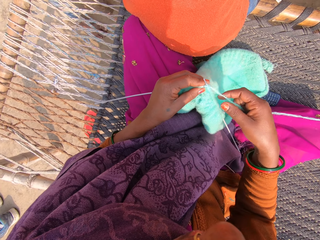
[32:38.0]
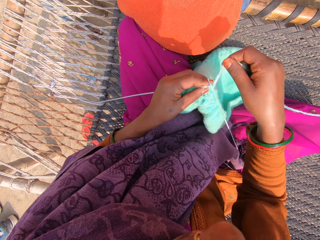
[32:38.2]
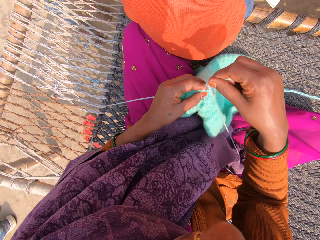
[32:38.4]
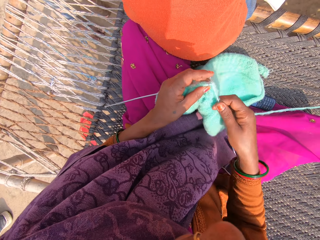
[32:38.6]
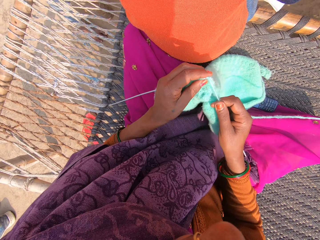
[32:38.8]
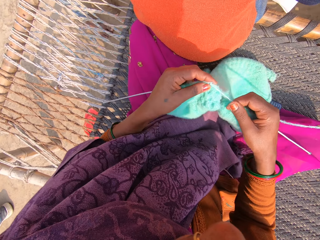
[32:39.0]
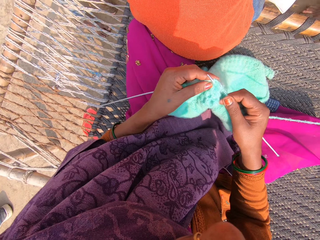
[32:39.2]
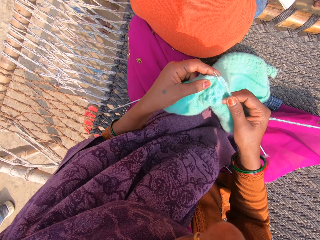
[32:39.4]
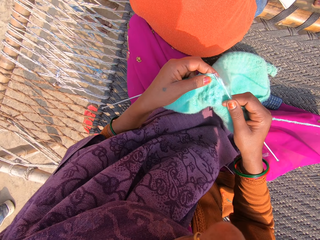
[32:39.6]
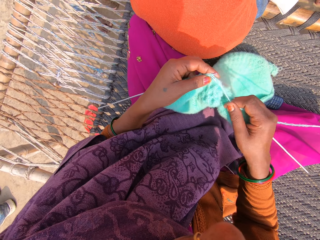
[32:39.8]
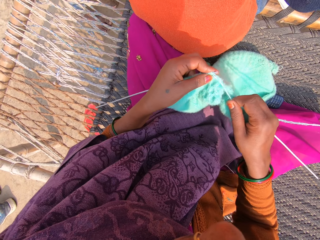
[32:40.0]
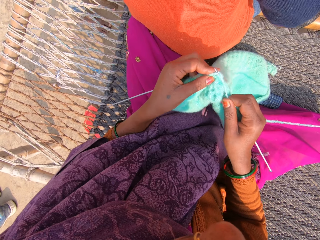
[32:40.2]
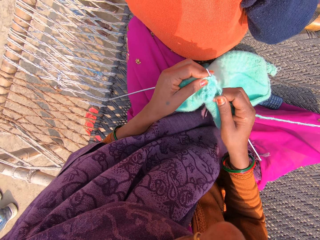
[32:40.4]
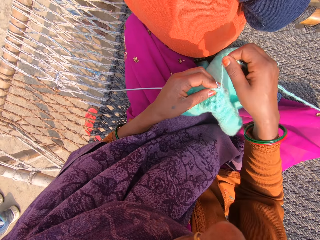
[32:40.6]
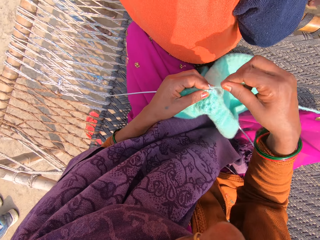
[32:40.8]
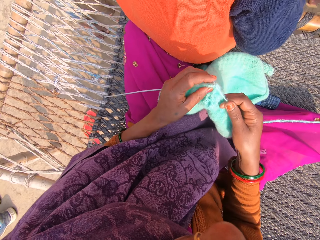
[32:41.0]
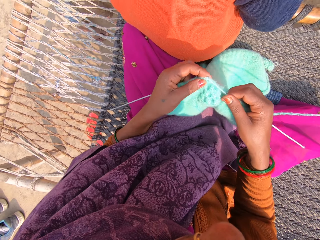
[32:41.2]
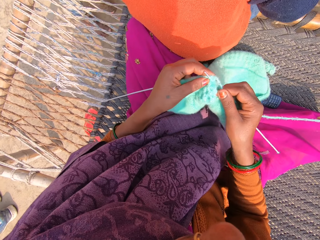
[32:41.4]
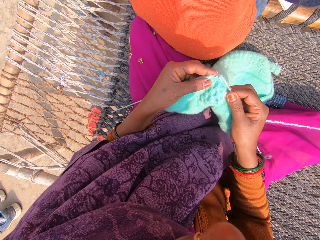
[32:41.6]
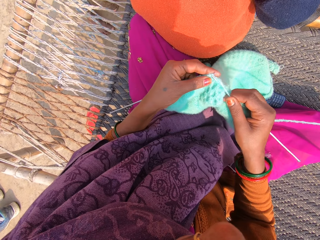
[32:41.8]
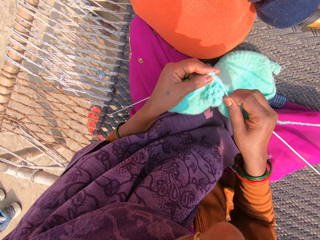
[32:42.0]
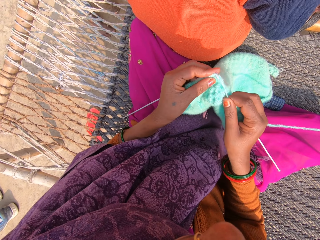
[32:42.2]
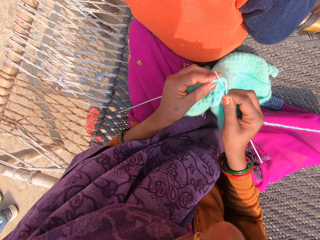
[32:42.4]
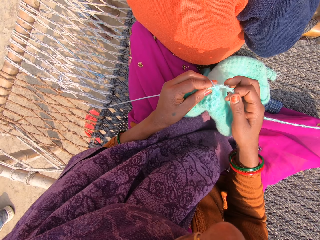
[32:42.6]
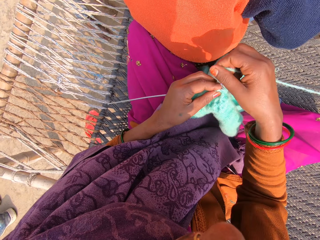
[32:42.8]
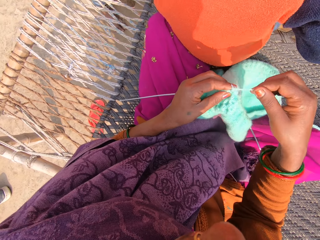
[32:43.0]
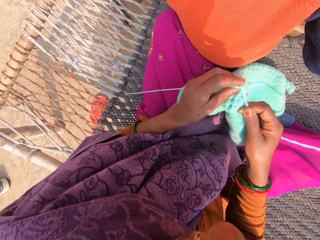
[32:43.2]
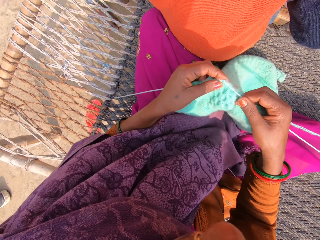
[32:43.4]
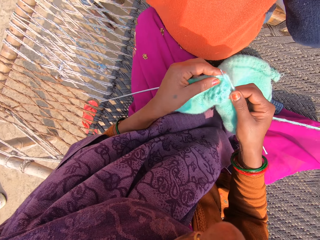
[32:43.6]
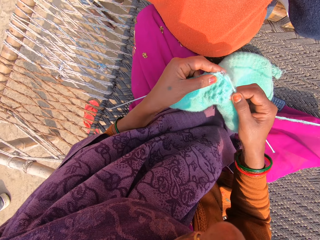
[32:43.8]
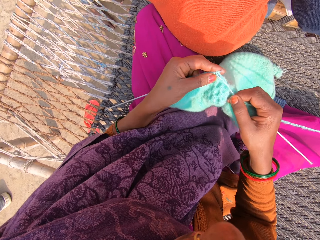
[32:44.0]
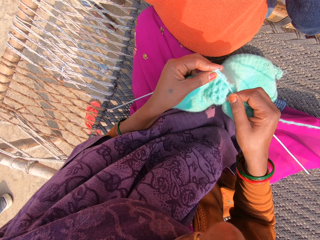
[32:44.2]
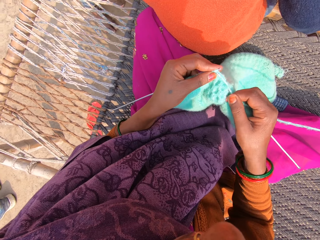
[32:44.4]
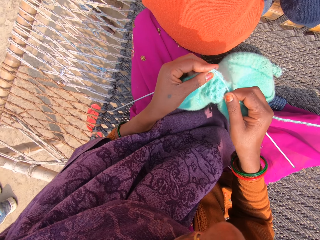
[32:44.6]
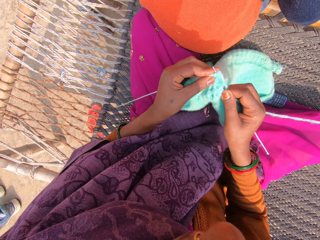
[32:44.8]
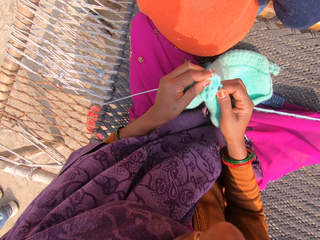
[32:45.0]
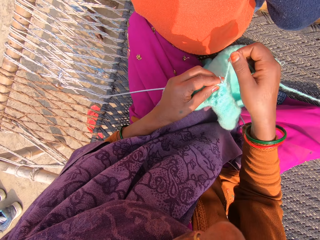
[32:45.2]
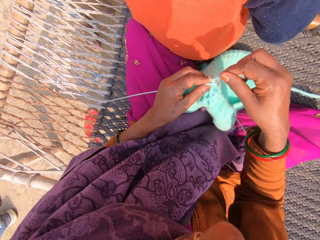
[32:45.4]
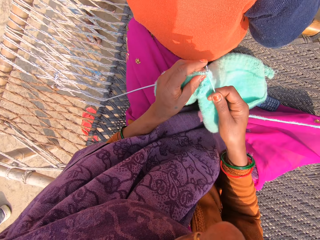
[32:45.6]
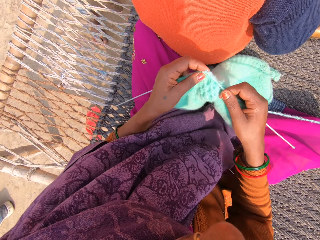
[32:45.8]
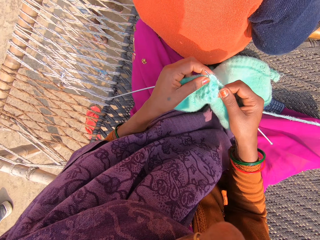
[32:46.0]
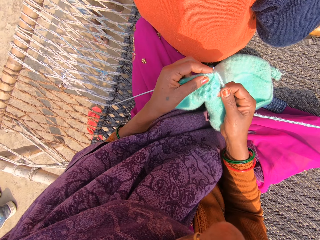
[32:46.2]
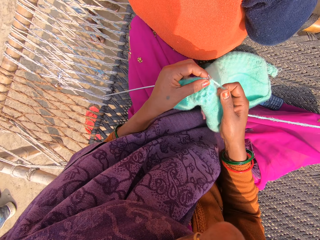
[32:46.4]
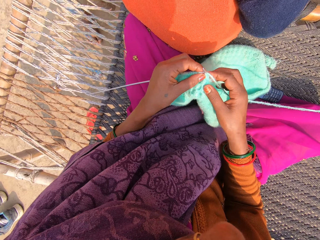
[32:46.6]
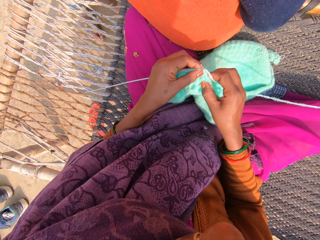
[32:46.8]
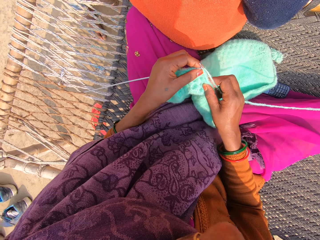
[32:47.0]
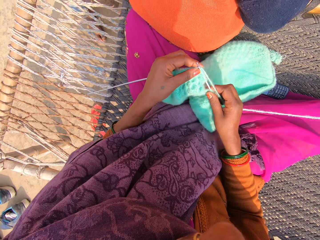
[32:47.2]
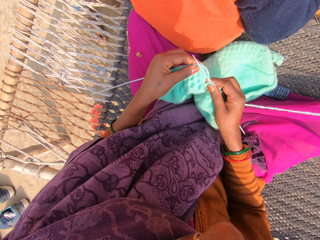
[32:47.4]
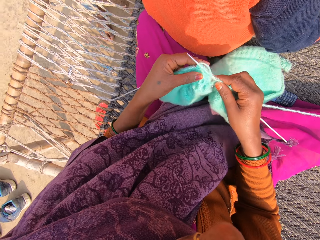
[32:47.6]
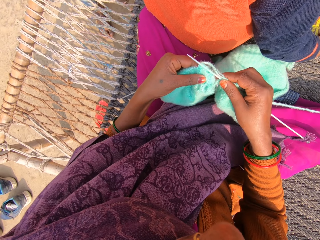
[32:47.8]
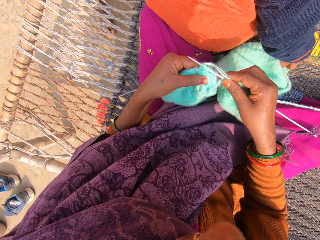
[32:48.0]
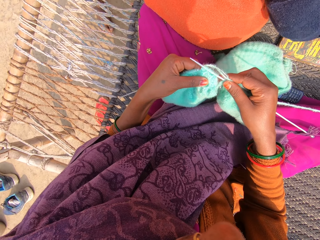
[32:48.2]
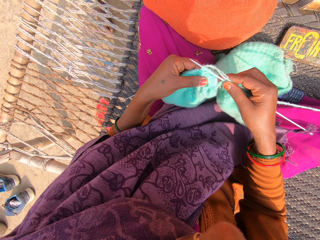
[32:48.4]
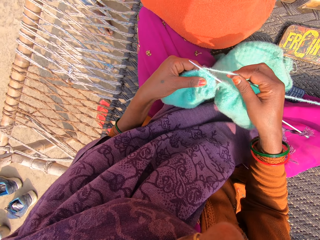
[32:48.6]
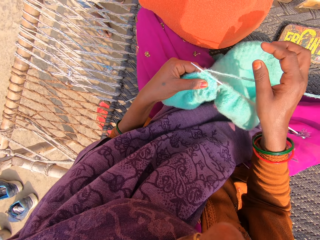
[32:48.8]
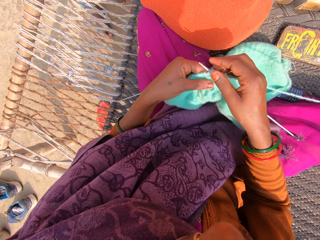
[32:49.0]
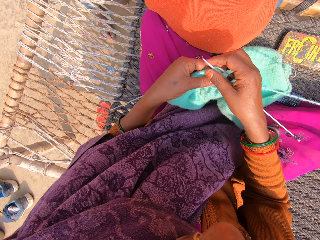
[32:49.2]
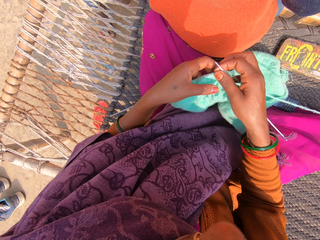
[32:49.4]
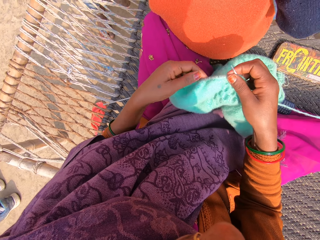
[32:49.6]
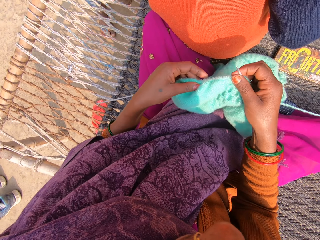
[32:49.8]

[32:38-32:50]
The camera wearer rolls the yarn on the crochet needle. They knit the sweater. They roll the yarn on the crochet needle. They knit the sweater. They roll the yarn on the crochet needle. They knit the sweater. They roll the yarn on the crochet needle. They hold the sweater.

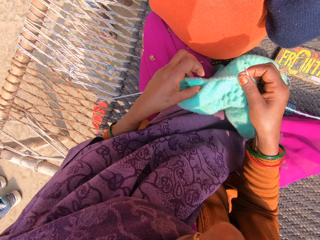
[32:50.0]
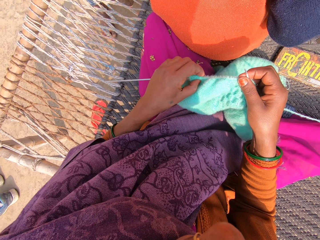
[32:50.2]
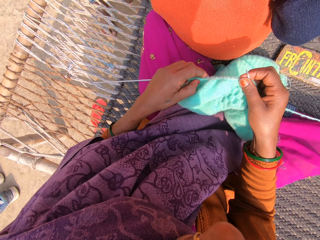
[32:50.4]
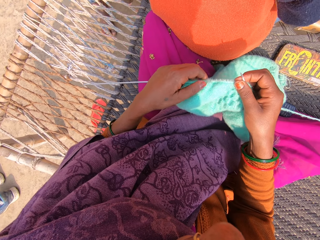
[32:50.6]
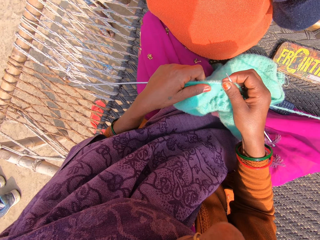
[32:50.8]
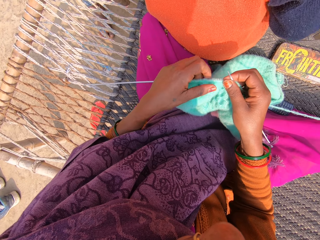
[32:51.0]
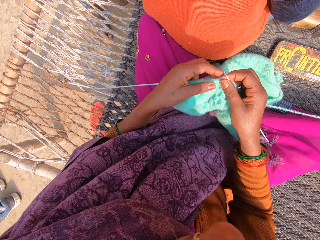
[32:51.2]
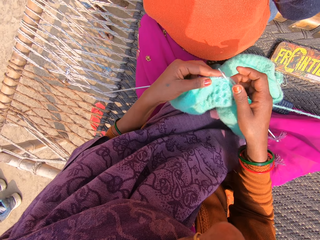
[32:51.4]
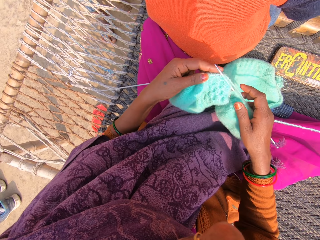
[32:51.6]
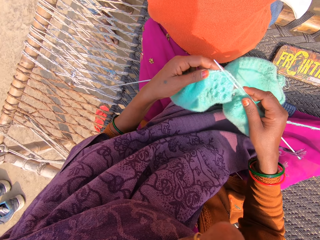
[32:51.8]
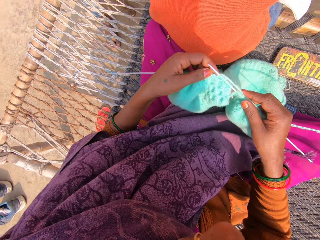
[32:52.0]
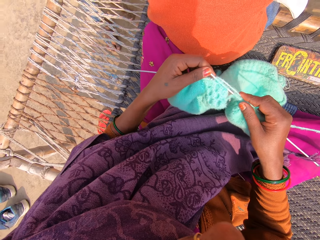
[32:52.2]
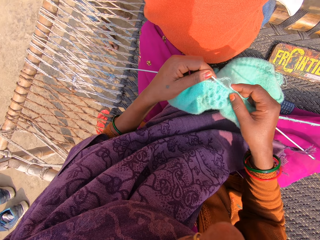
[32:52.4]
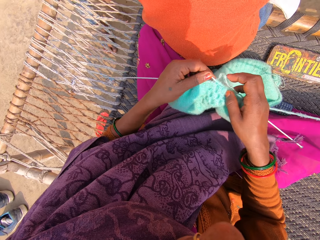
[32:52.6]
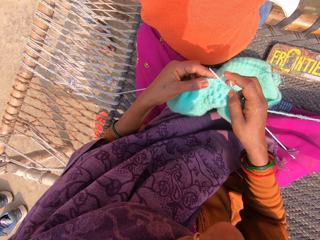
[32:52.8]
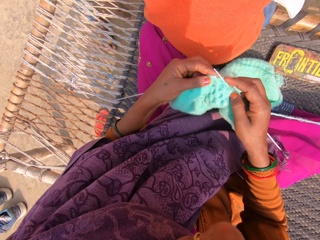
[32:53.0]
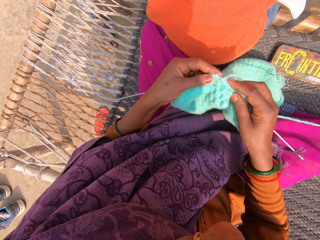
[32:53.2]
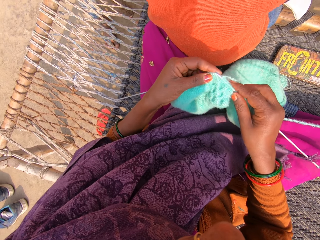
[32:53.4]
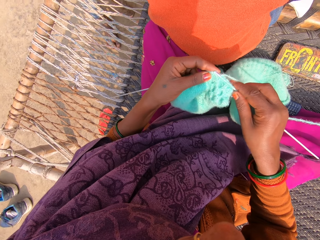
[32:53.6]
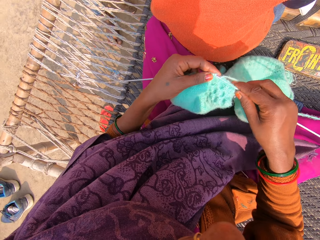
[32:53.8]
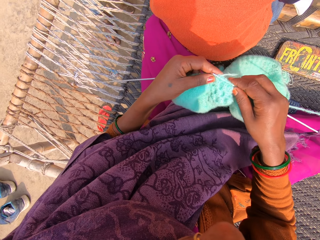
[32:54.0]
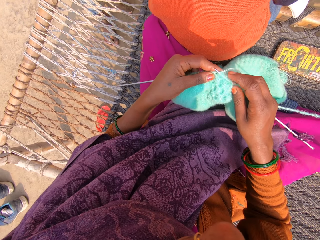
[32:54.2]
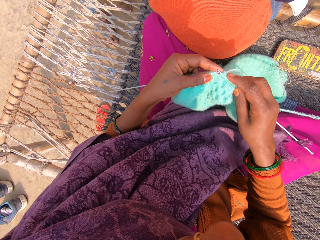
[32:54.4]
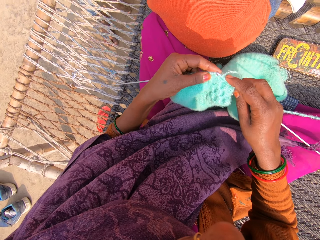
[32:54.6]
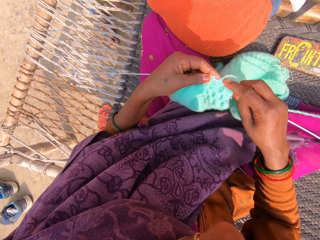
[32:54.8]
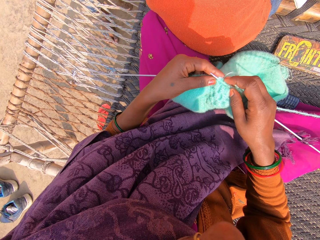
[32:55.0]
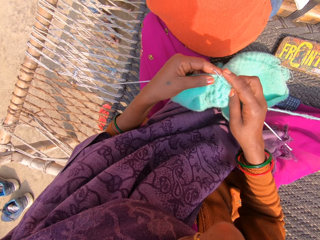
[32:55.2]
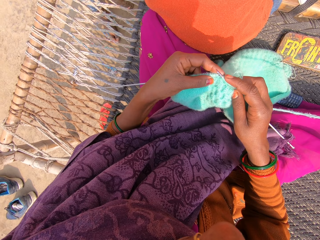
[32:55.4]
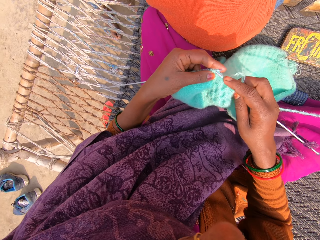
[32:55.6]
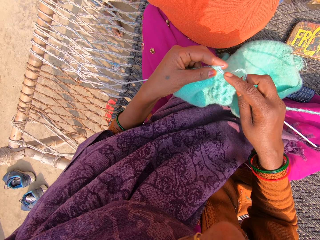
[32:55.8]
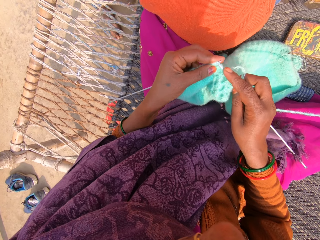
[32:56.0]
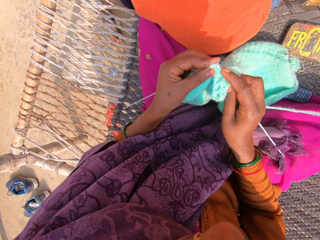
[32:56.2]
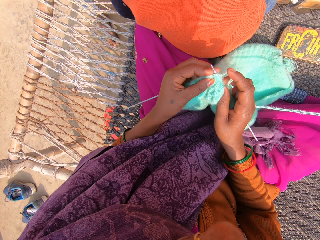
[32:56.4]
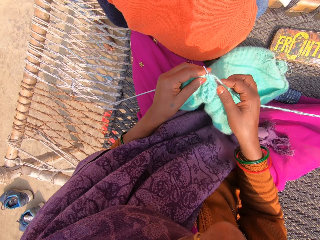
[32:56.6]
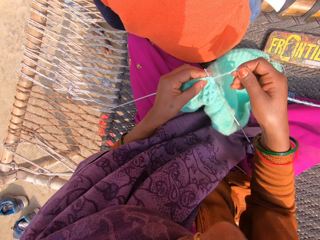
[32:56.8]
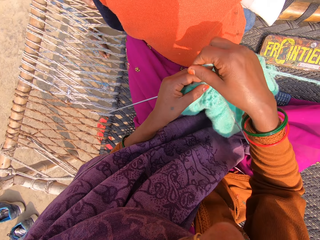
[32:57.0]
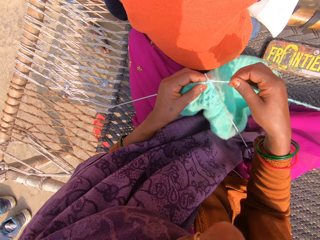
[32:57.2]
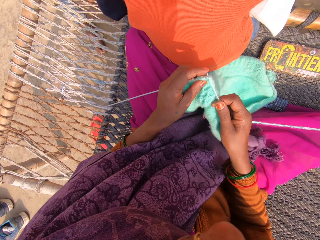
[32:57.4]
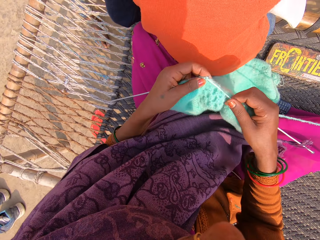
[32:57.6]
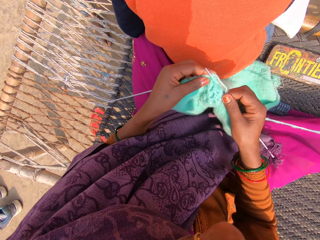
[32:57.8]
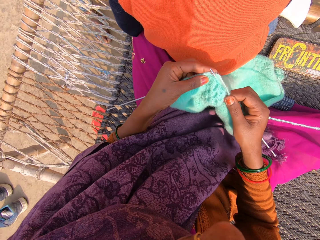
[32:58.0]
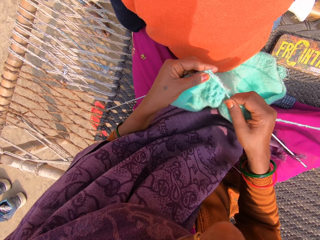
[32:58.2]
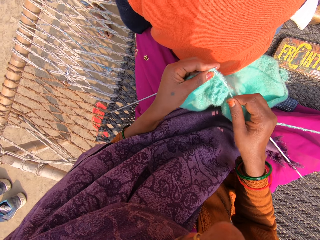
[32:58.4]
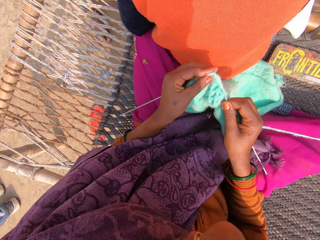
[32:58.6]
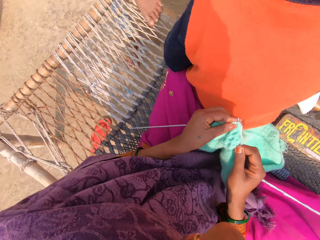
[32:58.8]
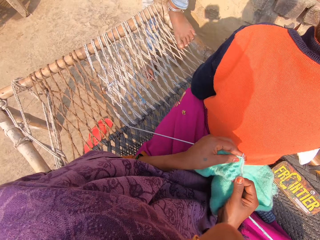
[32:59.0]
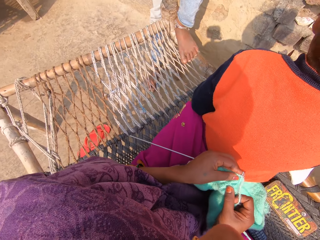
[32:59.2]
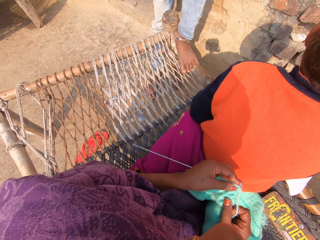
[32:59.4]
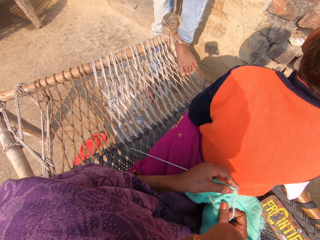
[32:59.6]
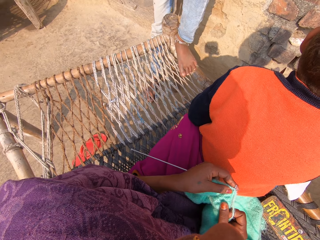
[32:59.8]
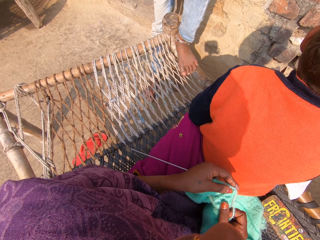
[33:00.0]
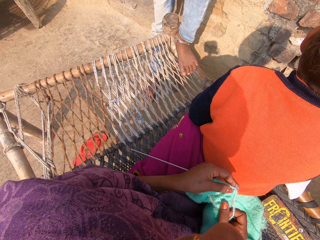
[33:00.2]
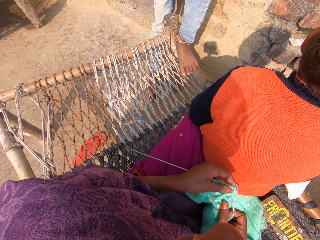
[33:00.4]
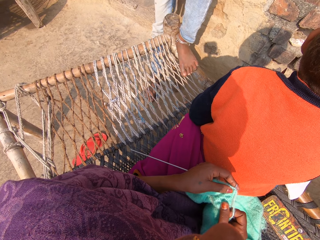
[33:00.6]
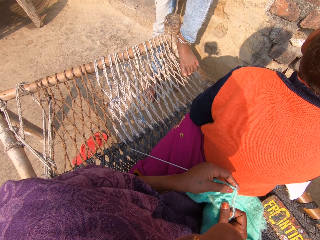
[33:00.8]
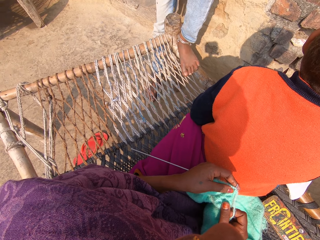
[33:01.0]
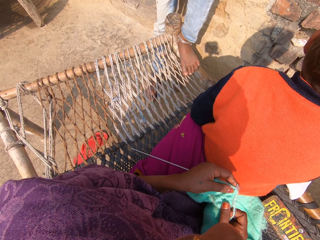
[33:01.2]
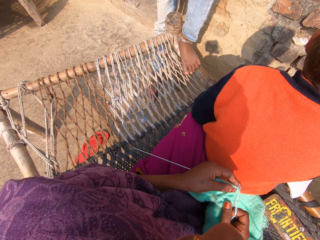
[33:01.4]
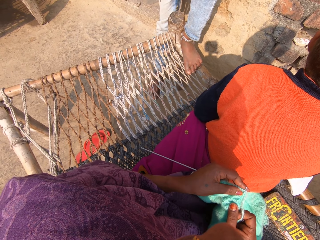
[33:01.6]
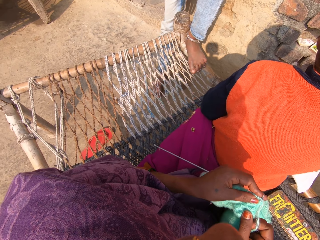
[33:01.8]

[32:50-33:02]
The camera wearer touches the sweater. They knit the sweater. They roll the yarn on the crochet needle. They knit the sweater. They look around.
